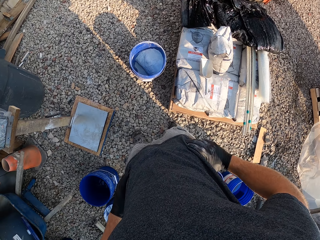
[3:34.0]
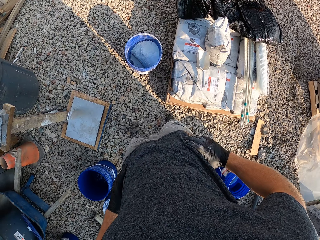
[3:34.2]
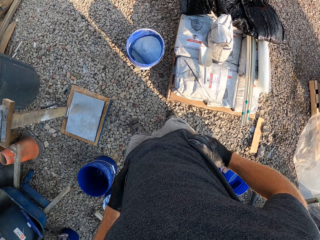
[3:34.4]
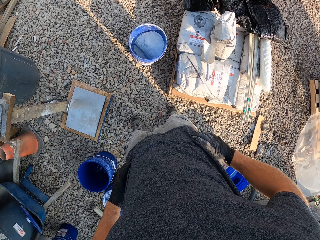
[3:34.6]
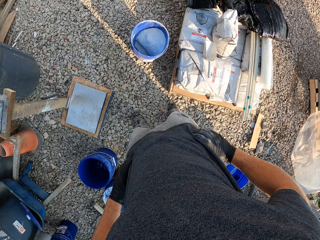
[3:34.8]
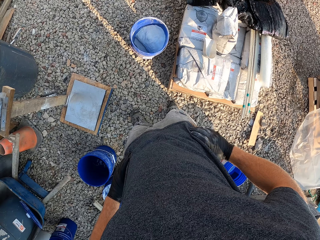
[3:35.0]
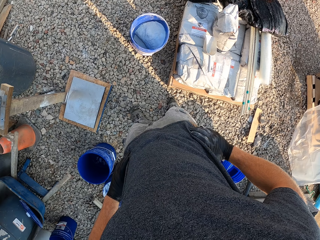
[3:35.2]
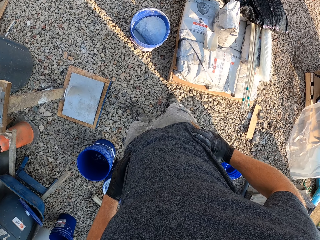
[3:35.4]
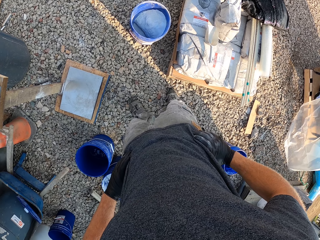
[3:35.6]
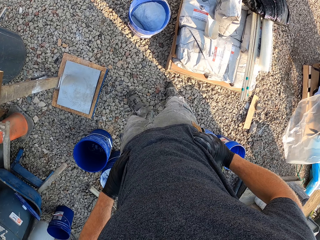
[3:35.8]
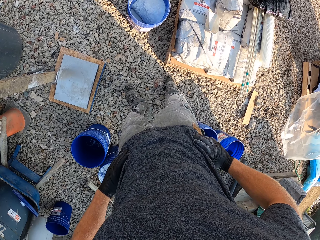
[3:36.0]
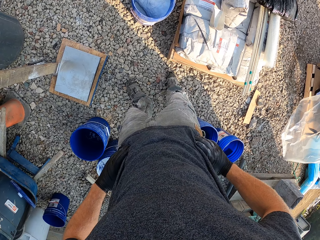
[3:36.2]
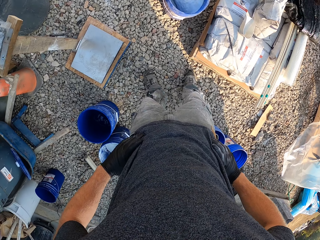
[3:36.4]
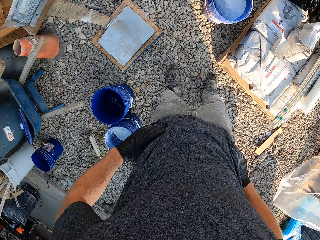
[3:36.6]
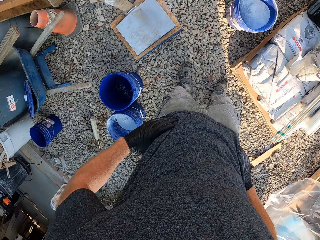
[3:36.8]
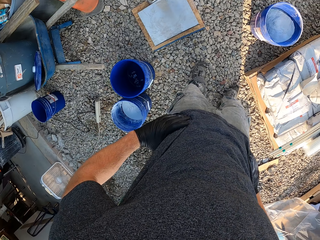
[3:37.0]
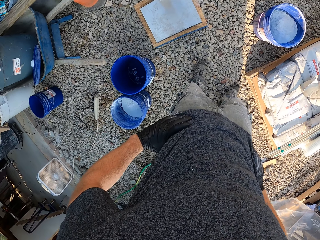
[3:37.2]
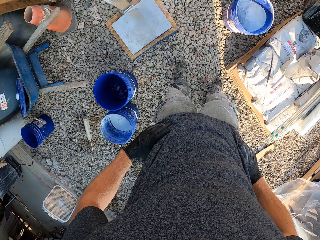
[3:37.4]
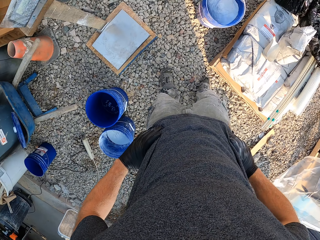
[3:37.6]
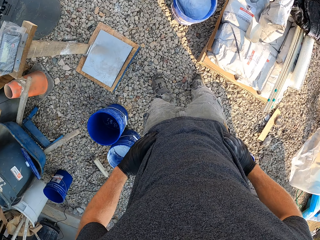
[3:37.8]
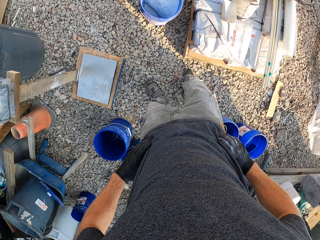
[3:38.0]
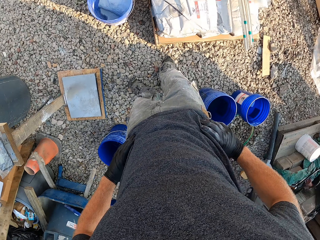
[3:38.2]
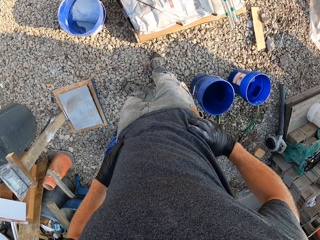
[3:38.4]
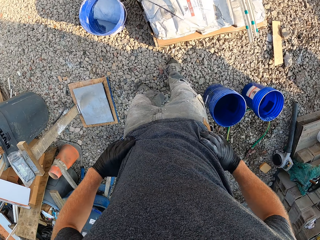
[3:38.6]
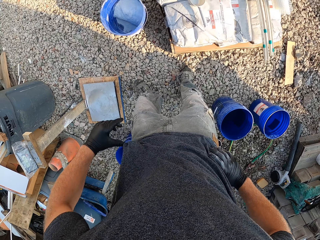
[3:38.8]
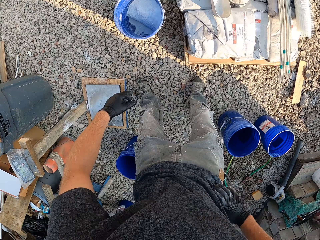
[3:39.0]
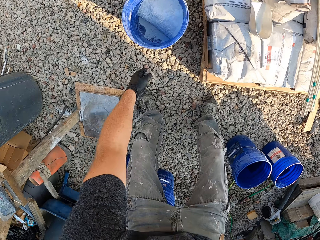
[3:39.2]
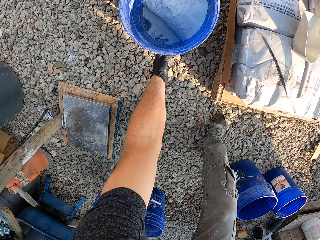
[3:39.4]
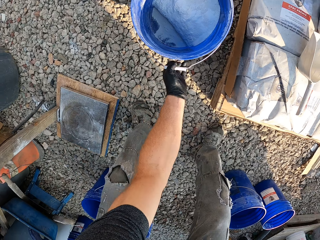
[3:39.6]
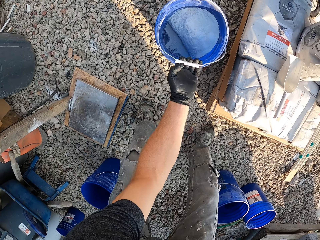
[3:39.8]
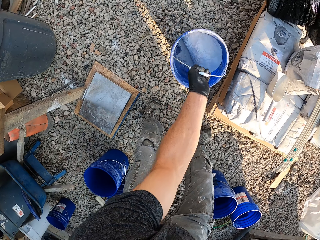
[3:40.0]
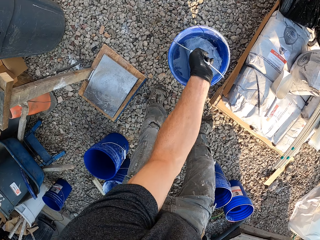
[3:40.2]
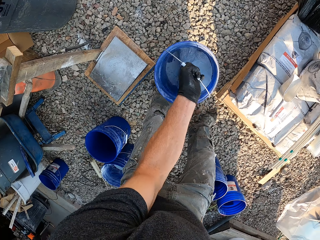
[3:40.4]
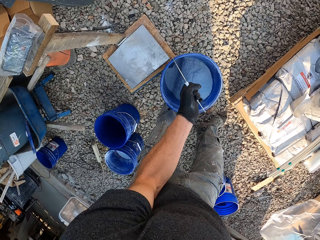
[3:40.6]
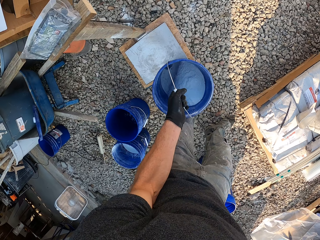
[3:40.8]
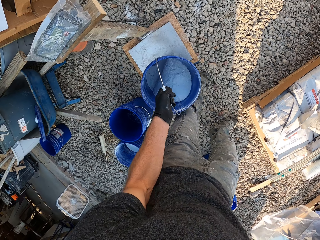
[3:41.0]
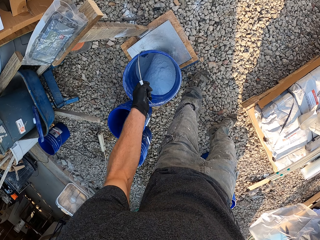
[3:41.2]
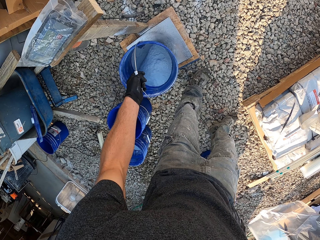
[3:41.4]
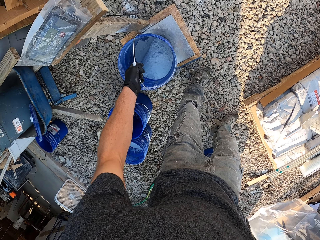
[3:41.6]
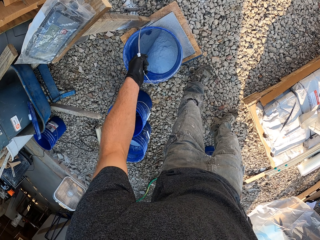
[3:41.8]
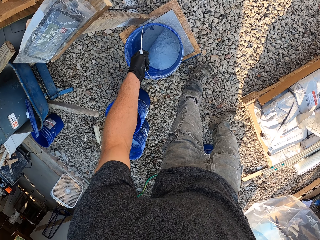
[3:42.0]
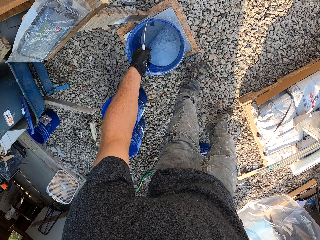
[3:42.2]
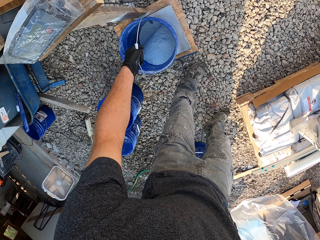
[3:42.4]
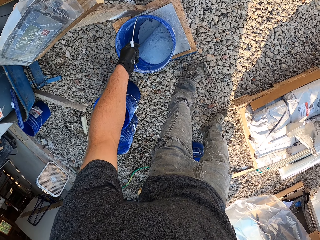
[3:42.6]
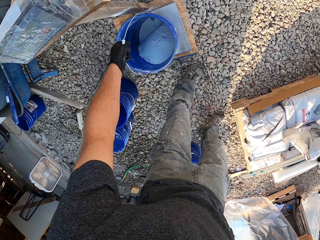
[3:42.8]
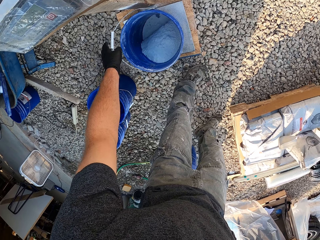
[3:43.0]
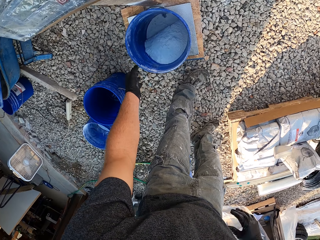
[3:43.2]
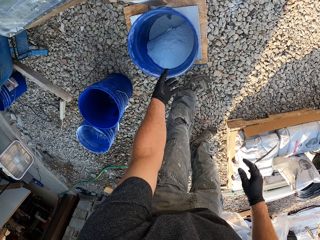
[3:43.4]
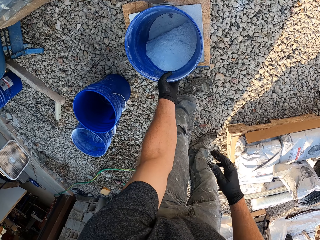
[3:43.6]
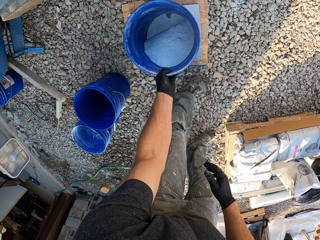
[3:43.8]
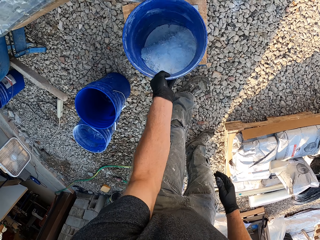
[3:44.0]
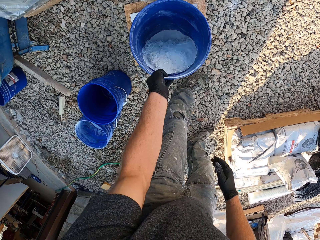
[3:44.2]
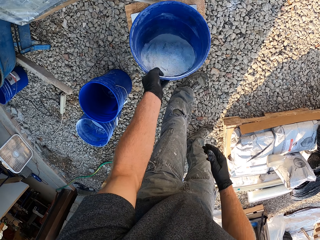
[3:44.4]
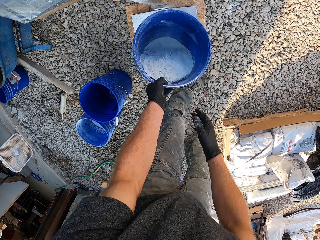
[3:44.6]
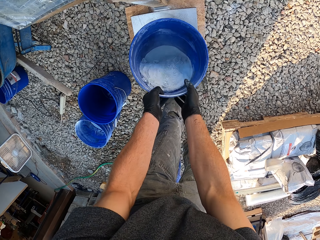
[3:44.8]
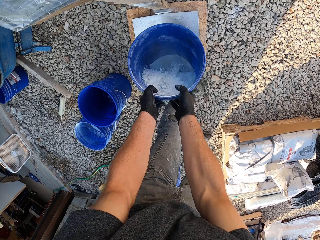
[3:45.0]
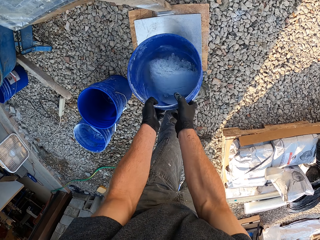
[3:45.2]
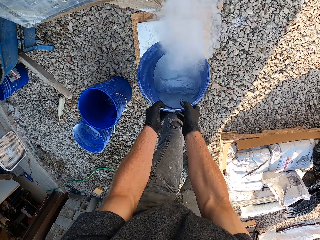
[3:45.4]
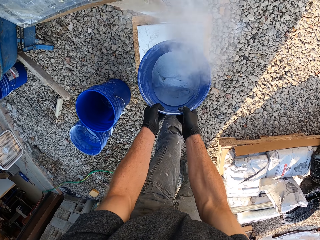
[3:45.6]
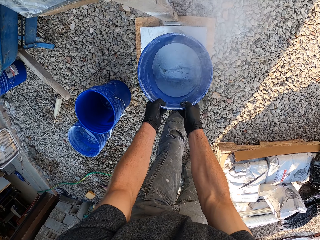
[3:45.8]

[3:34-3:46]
The camera wearer picks up the bucket of cement from the ground. They shake the bucket of cement. They place the bucket of cement on the scale. They shake the bucket on the scale.

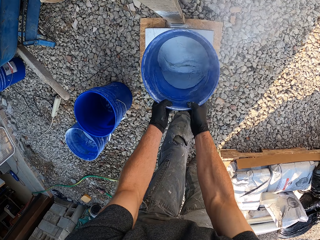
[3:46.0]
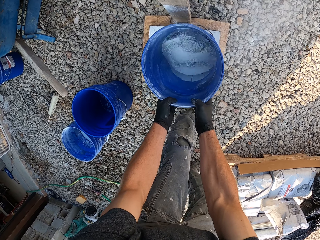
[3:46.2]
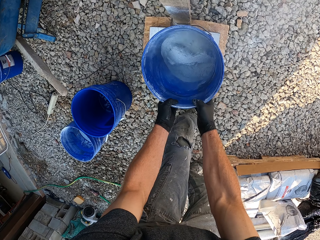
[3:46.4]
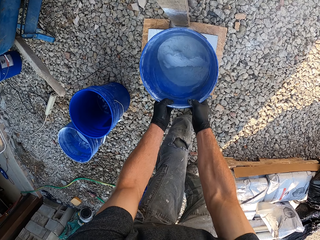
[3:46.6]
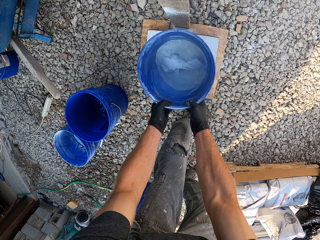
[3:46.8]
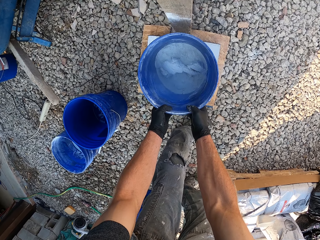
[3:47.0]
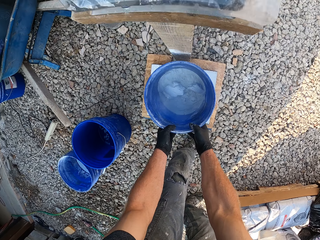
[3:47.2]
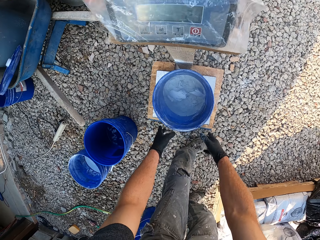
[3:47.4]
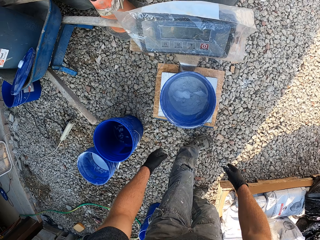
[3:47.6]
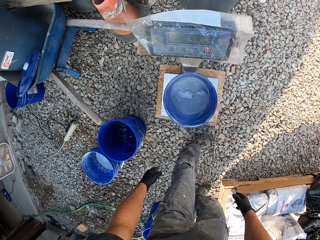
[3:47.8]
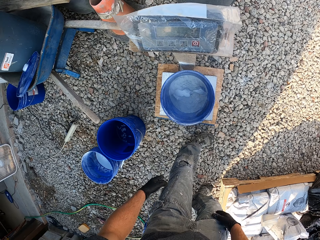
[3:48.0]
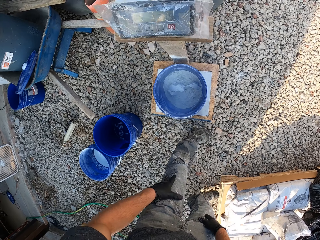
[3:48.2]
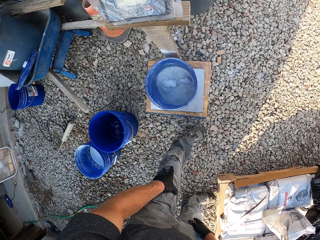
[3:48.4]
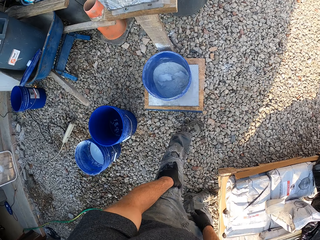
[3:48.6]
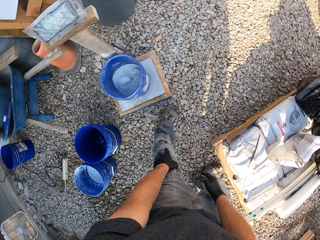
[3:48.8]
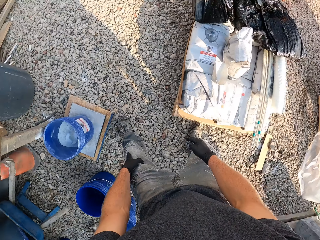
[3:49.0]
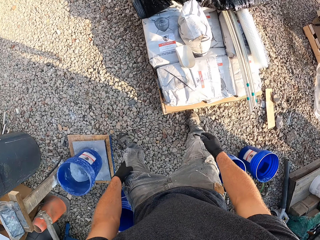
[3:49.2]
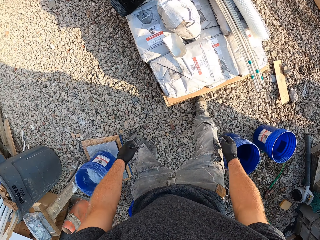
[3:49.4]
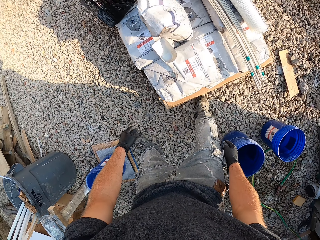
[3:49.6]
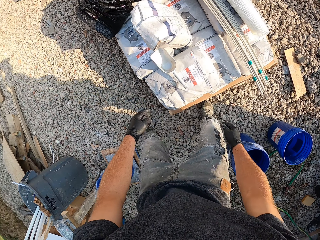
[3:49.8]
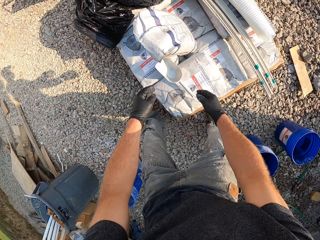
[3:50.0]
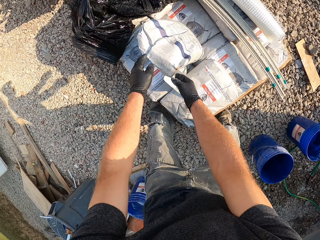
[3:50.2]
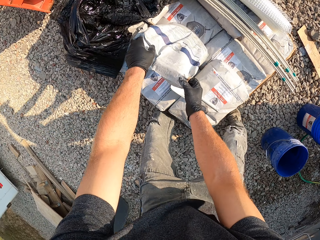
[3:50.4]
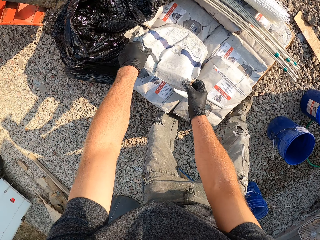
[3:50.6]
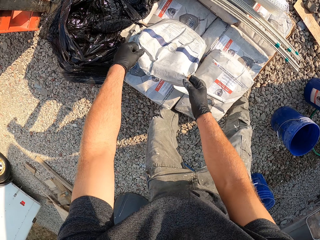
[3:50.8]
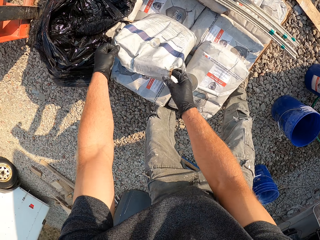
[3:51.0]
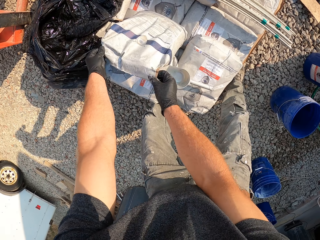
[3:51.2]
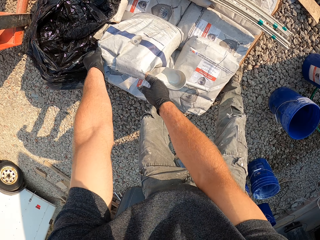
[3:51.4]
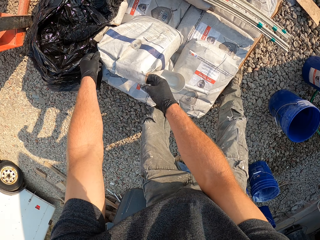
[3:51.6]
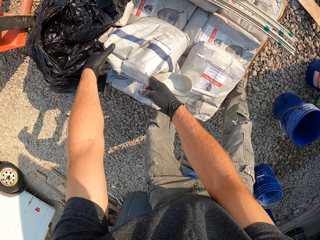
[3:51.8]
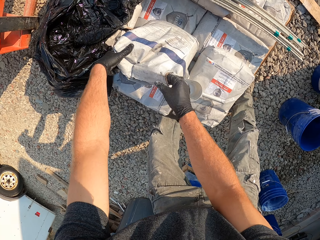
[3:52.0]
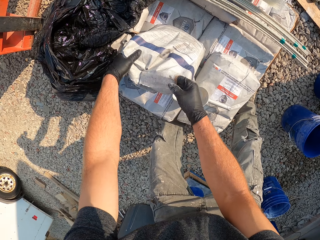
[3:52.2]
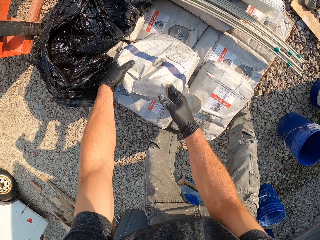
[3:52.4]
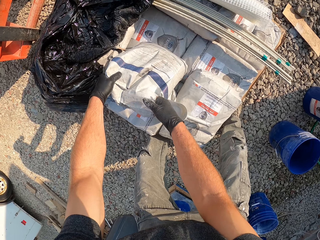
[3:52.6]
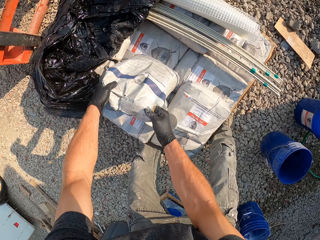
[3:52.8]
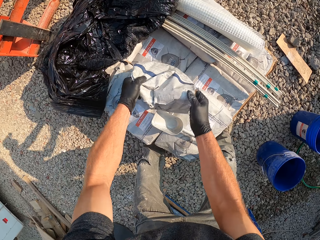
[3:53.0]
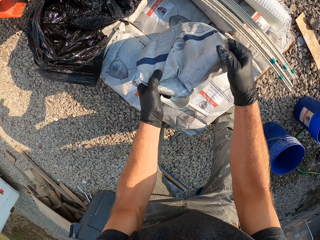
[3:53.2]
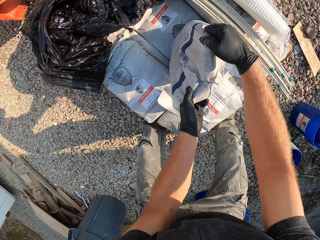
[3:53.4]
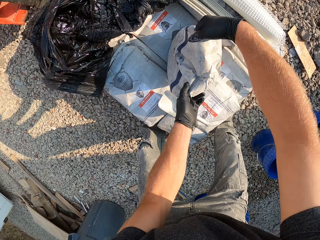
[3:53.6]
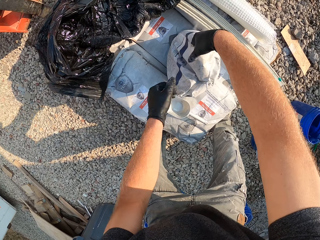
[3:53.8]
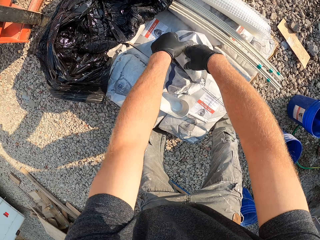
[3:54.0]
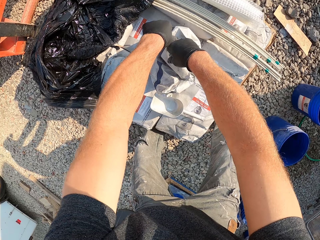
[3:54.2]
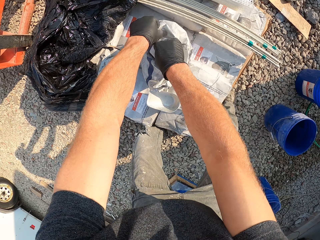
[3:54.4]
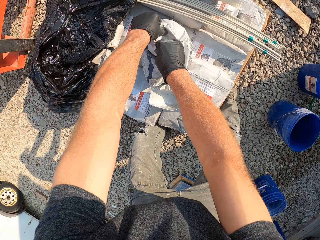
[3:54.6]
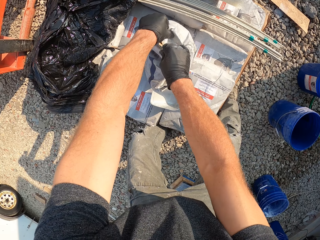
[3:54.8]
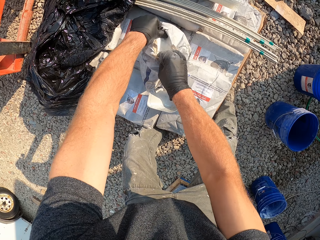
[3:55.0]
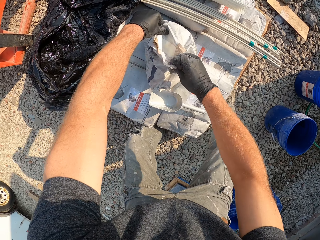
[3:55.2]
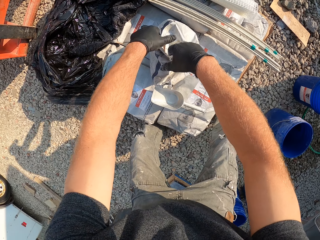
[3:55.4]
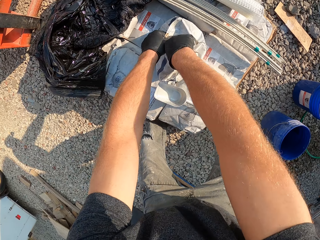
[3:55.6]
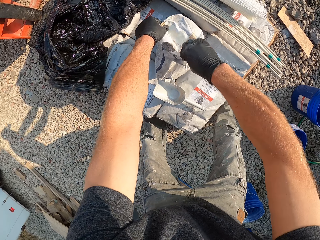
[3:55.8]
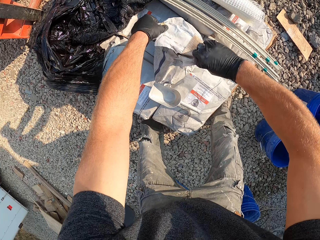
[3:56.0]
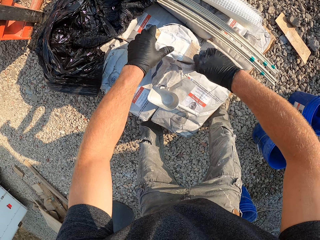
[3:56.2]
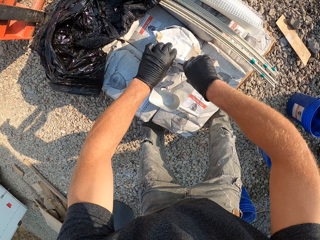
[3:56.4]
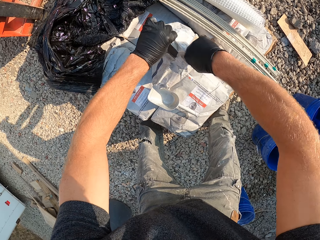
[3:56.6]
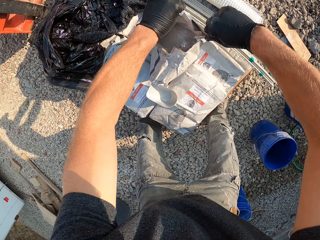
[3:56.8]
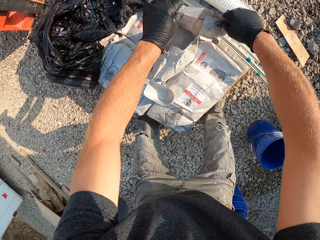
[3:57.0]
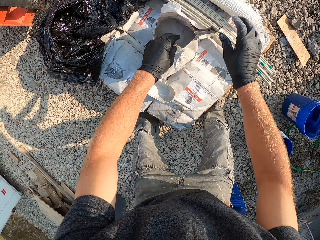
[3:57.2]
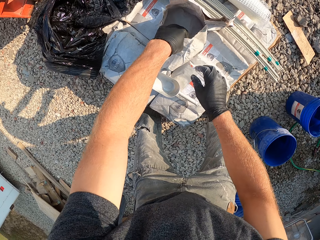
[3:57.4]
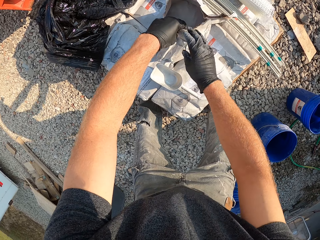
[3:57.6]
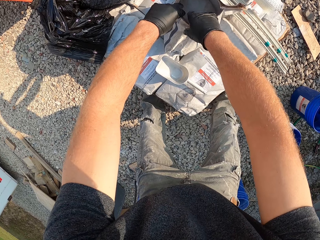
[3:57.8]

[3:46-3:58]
The camera wearer places the bucket of cement on the scale. He glances around the scale area briefly. He adjusts a bag of cement on the right side of the scale. He opens the cement with his hands.
